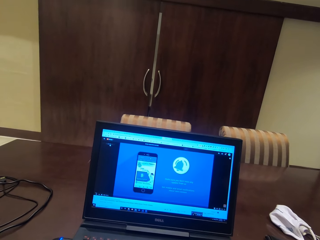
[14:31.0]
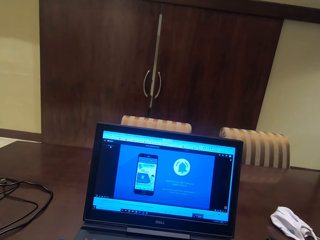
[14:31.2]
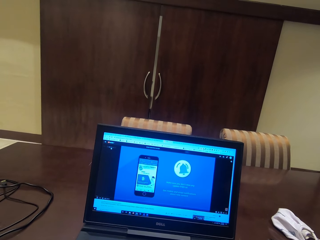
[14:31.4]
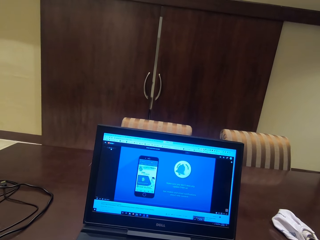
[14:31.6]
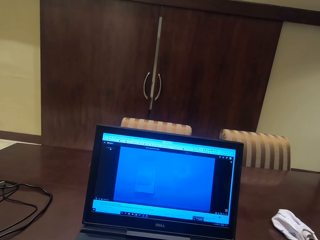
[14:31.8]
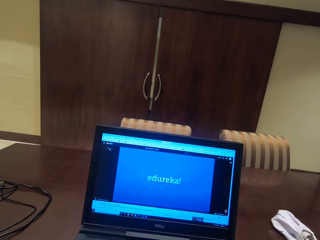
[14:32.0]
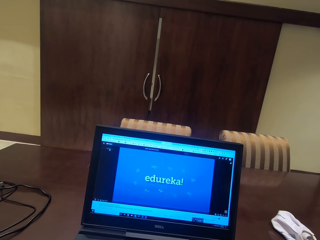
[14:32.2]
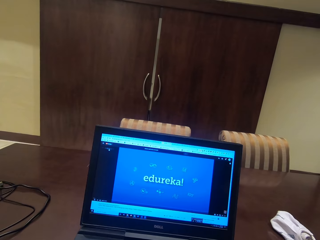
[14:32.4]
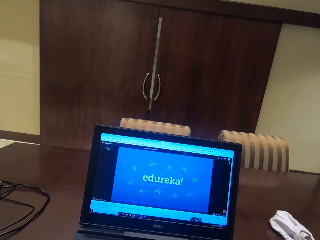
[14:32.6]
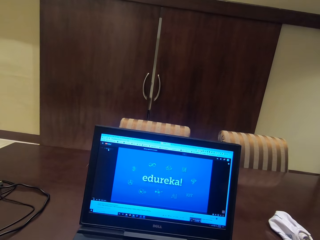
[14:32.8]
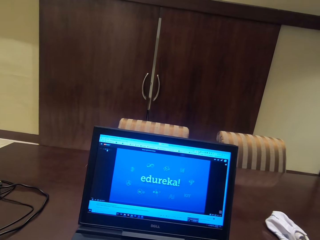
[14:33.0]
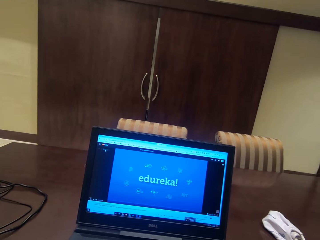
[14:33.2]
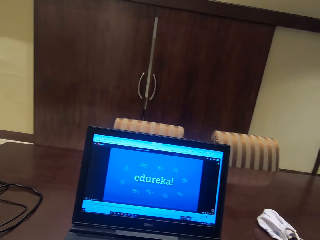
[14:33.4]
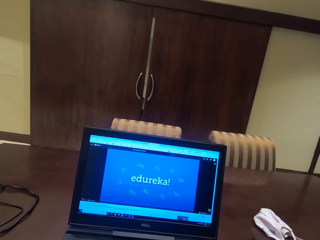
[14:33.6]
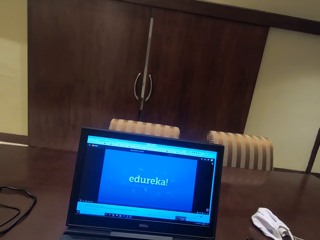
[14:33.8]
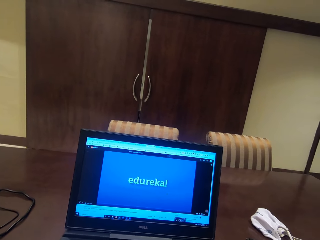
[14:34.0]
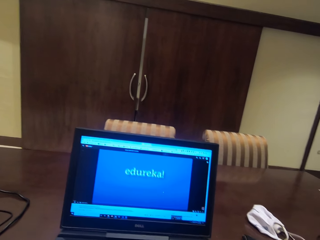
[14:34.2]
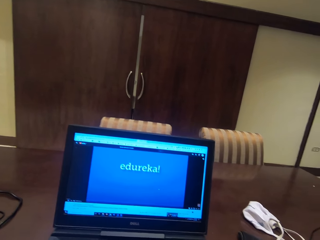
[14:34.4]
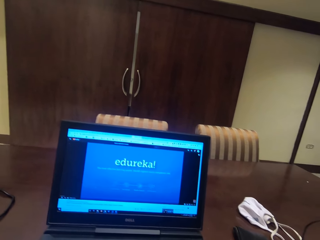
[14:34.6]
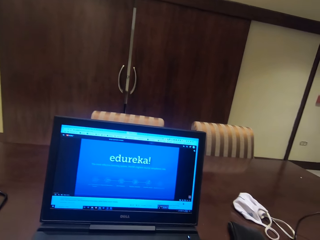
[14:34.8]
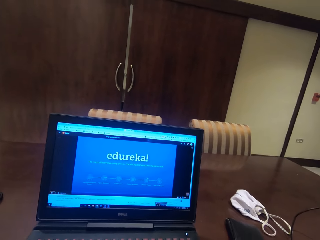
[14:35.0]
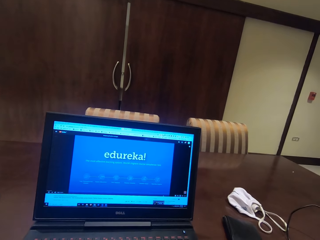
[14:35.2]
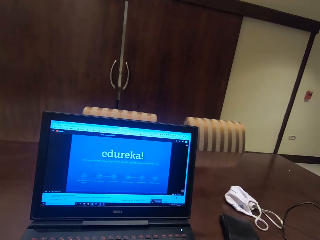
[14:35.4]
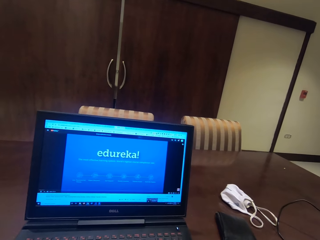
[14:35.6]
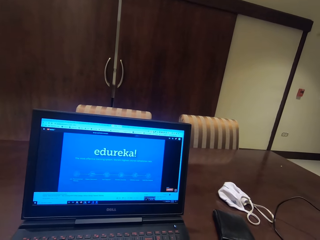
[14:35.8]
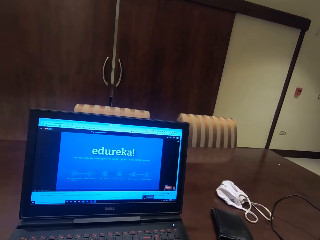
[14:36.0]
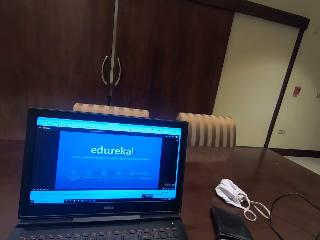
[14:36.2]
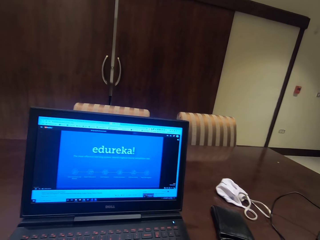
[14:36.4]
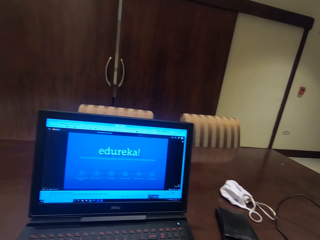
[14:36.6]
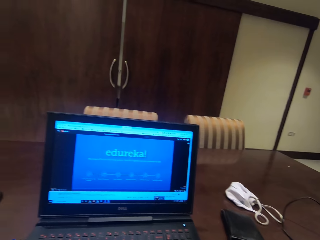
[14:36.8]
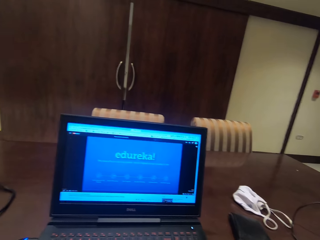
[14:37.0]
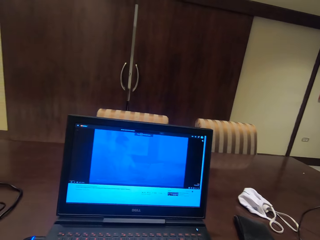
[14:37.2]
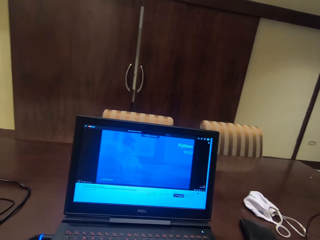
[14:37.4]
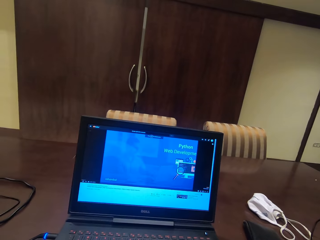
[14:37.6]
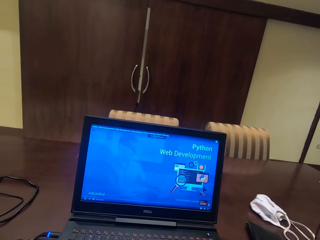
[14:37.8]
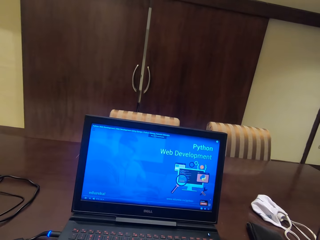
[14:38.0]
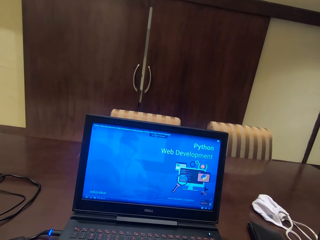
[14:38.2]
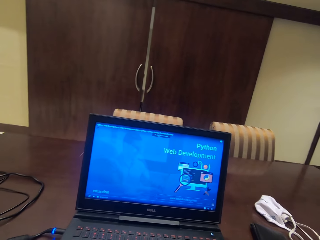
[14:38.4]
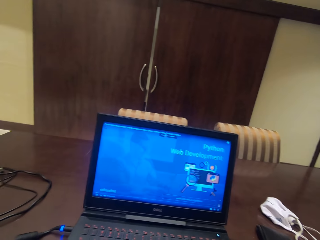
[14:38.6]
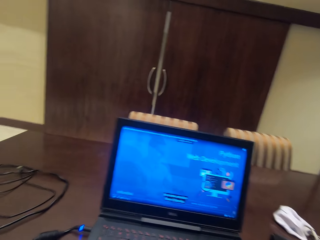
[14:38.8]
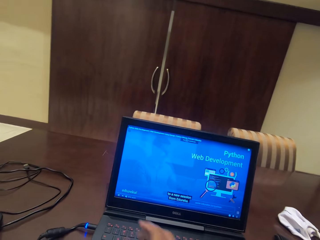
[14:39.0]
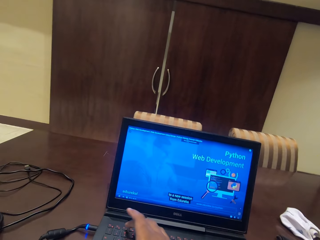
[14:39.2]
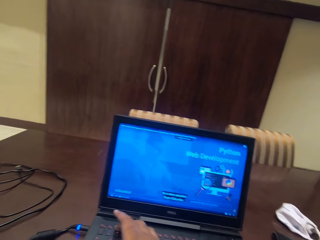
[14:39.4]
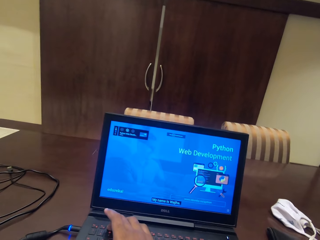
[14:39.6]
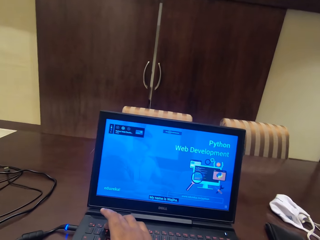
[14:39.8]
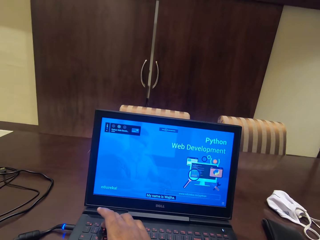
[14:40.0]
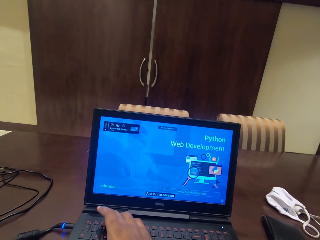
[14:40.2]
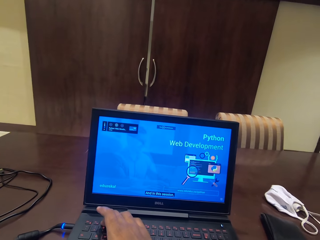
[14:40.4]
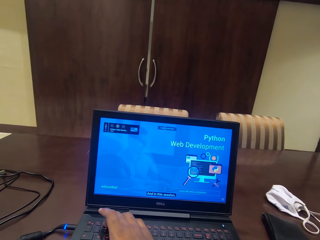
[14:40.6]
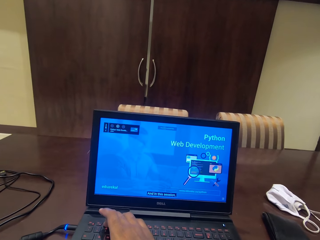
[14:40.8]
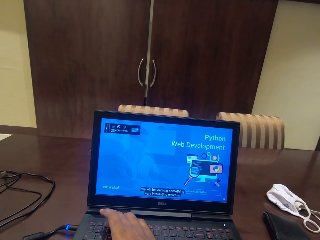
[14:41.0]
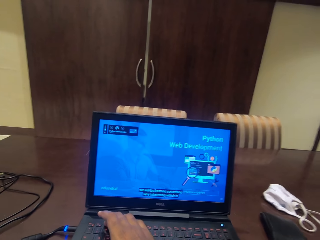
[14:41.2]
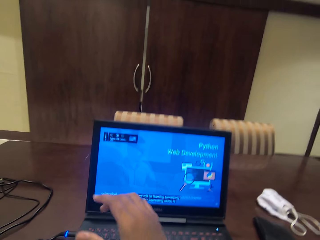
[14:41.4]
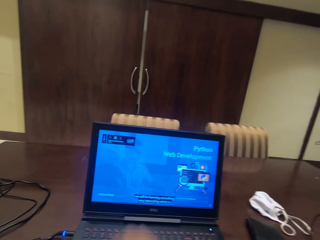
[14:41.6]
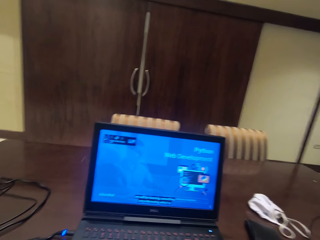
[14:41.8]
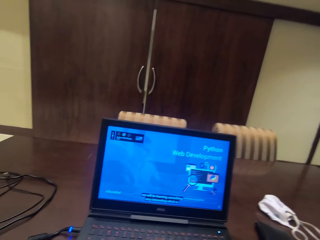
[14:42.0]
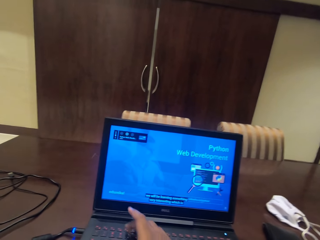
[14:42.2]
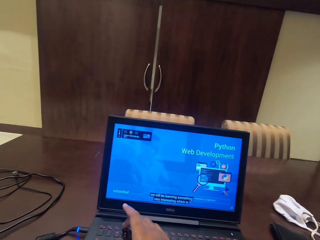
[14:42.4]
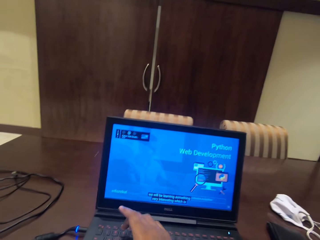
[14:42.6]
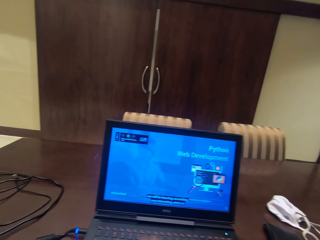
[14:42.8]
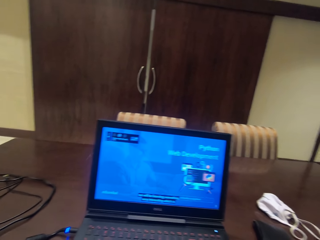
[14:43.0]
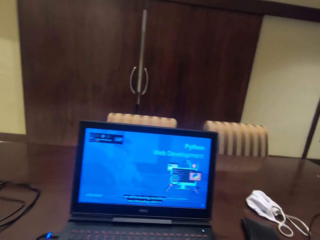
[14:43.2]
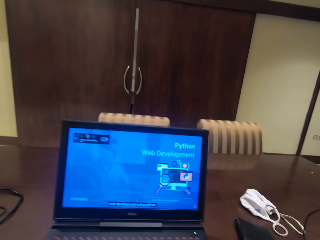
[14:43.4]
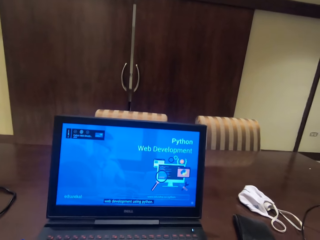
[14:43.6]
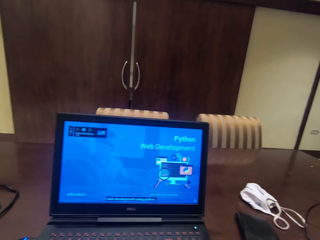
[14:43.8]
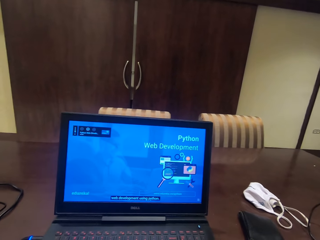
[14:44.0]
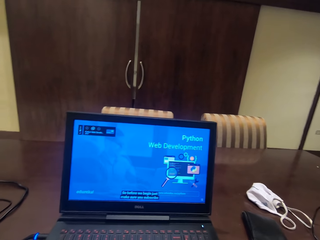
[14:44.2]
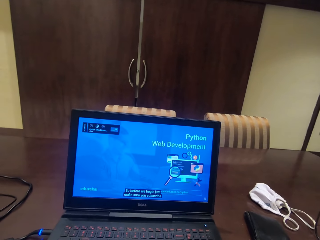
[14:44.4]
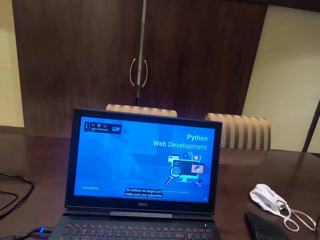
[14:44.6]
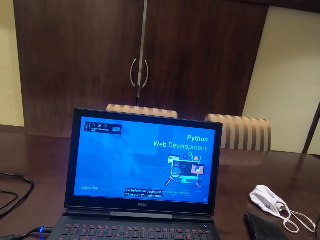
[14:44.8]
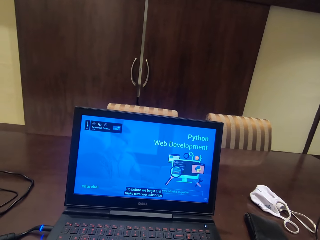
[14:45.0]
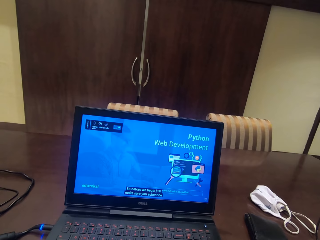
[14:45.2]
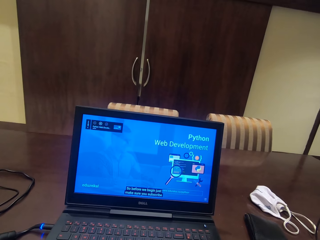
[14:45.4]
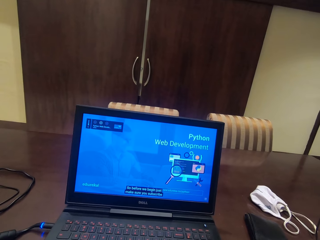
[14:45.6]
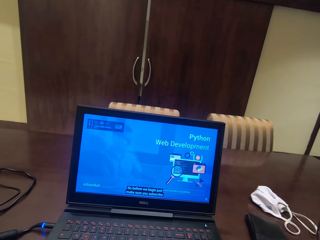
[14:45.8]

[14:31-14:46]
The camera wearer opens the video in full screen. They click the button on the keyboard. They adjust the laptop volume. They watch the video in the laptop.

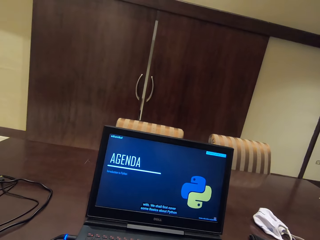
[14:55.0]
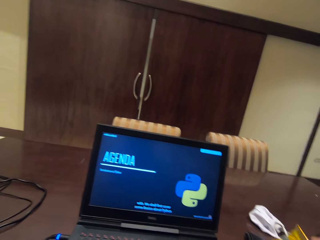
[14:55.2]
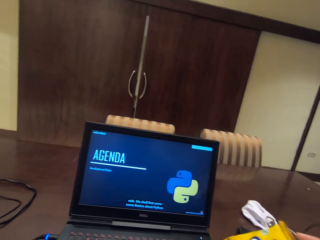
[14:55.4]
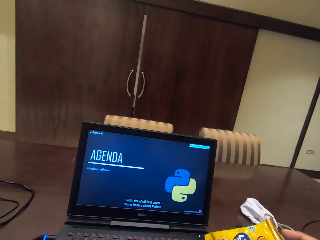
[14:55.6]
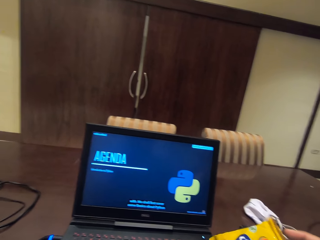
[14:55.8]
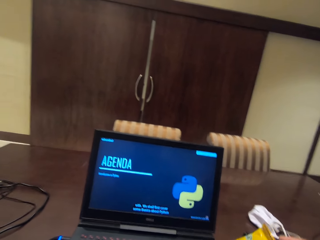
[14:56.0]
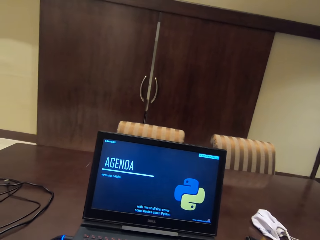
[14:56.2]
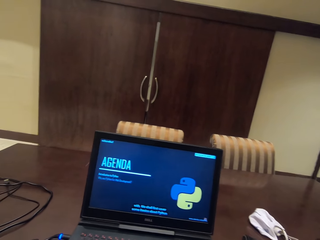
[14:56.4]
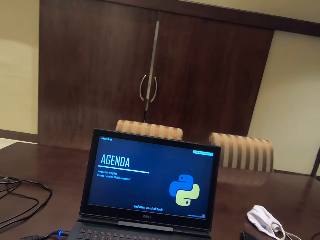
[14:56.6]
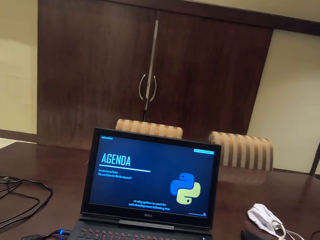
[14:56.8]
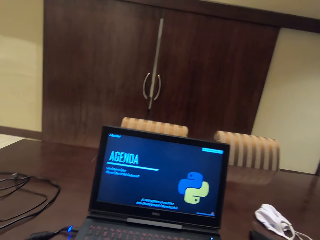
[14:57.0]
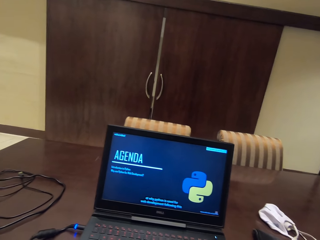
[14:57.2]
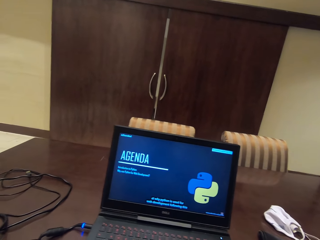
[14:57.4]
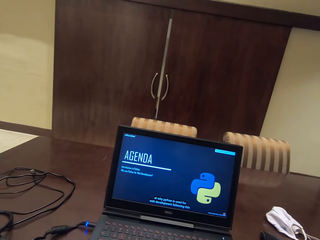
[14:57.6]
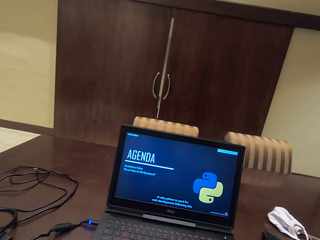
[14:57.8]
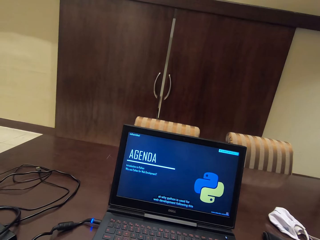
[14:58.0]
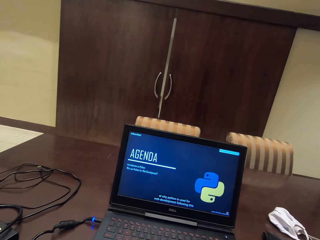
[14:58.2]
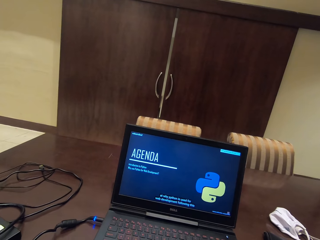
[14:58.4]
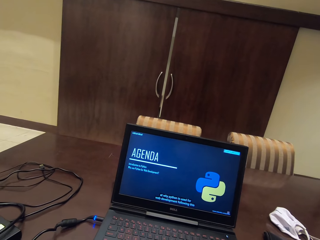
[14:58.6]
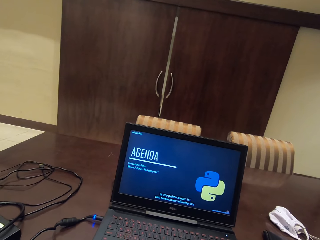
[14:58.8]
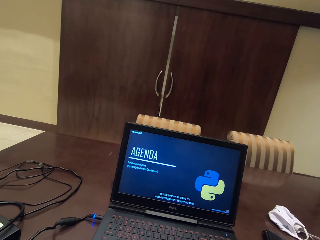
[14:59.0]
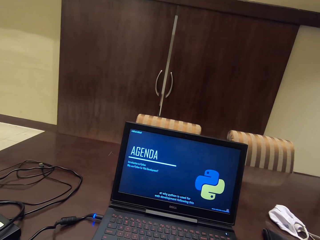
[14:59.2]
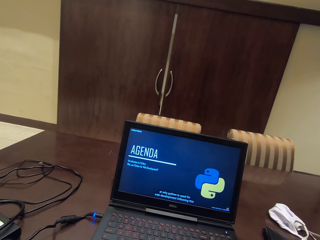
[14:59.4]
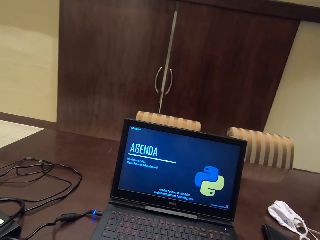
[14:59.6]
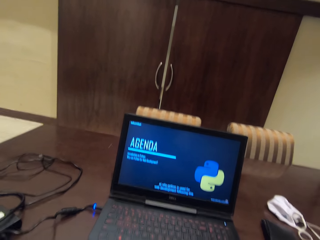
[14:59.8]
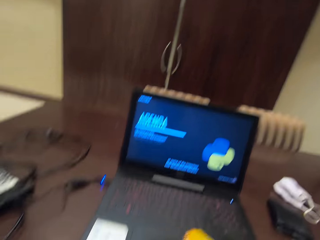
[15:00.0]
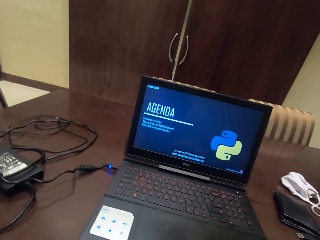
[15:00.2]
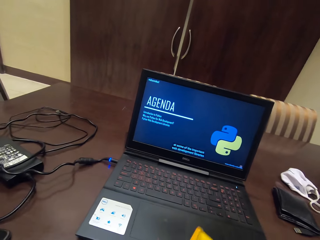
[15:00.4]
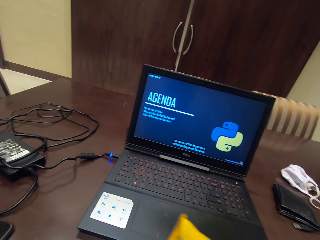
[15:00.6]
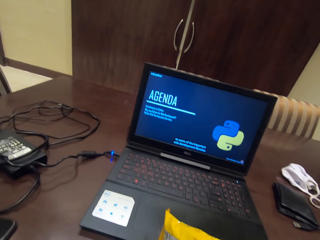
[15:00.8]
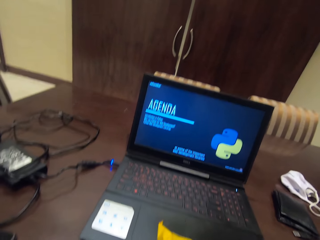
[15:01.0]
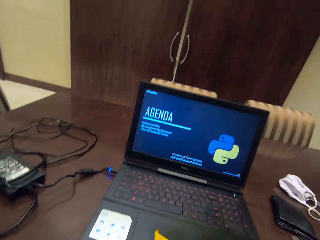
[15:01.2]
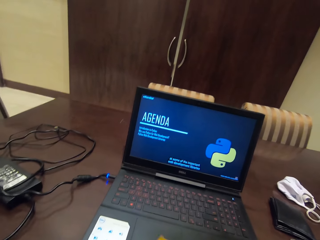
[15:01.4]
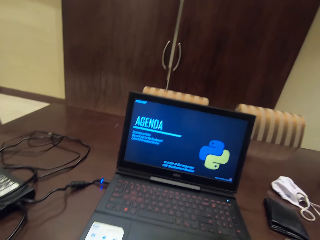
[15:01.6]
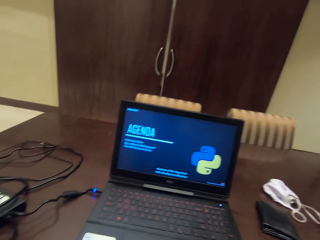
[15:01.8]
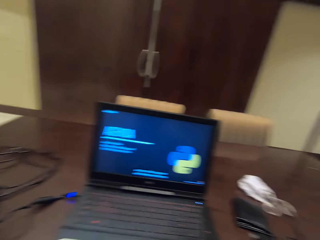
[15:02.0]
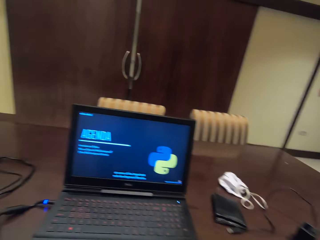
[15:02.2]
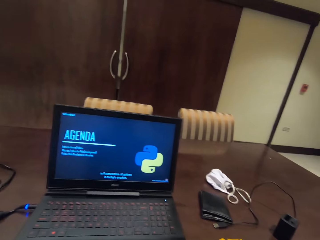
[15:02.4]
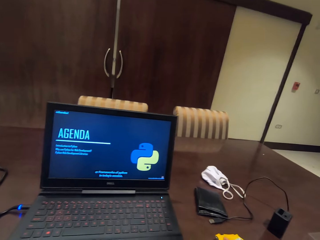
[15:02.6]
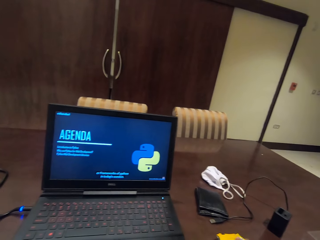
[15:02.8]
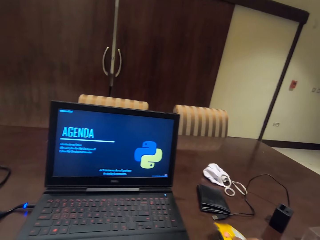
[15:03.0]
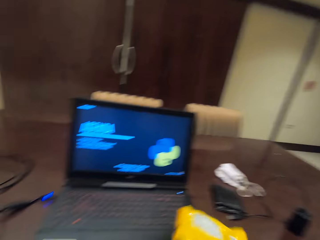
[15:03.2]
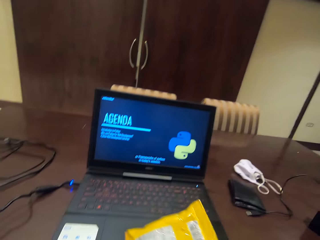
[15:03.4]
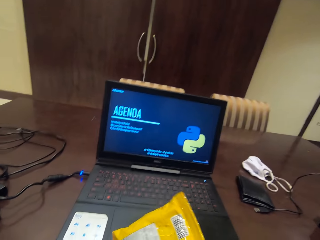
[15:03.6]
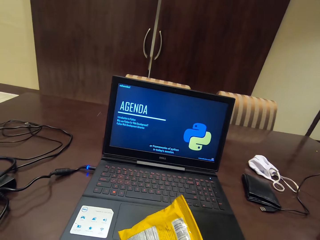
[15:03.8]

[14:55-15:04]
The camera wearer picks up the packet from the table. He pours something in his hand. He watches the video in the laptop.
